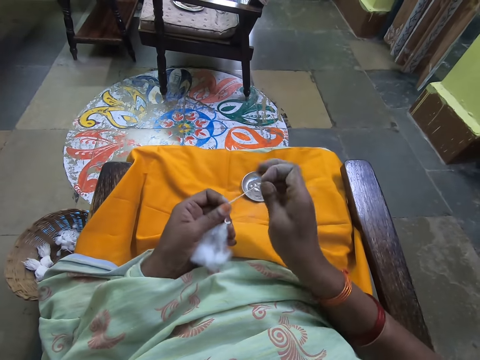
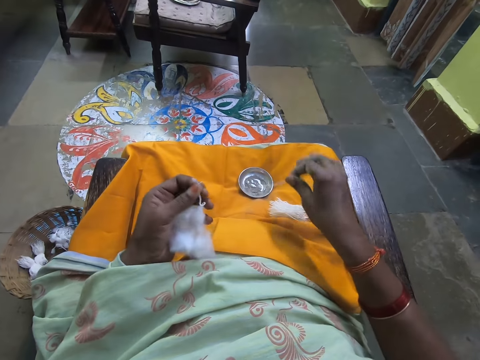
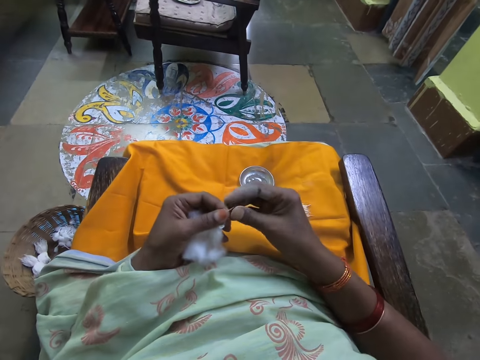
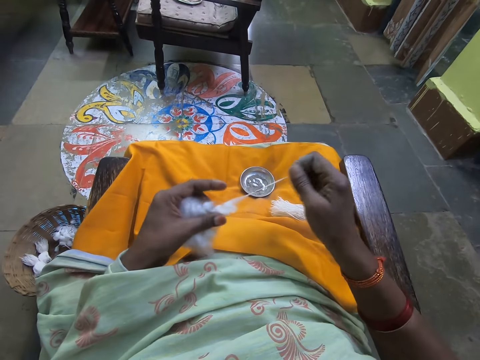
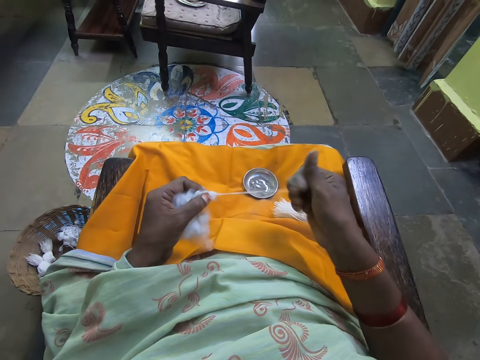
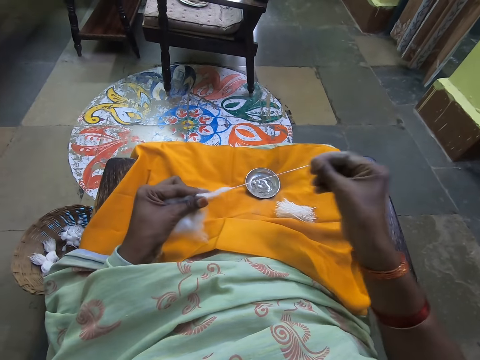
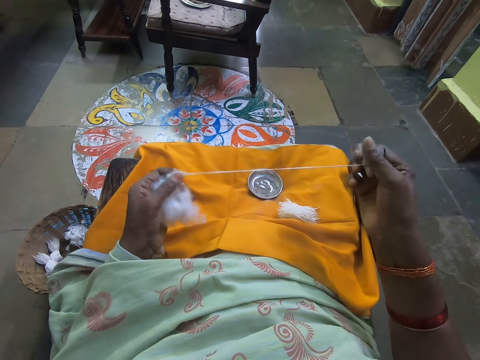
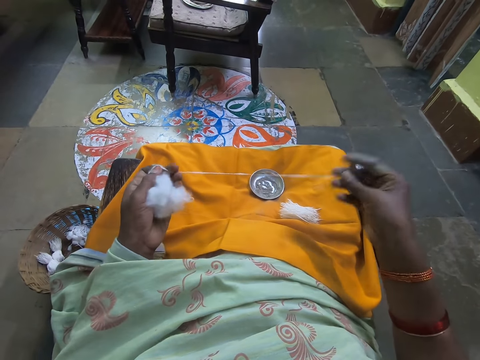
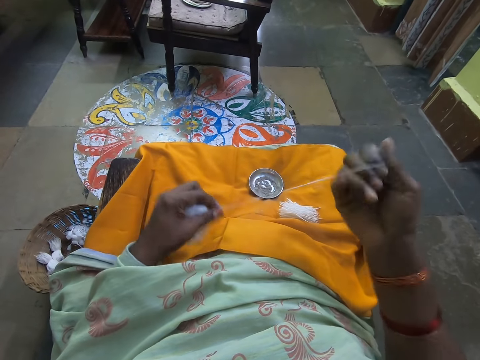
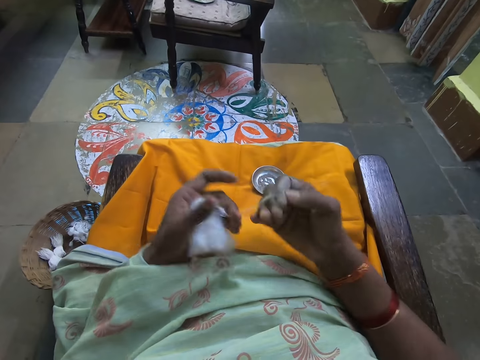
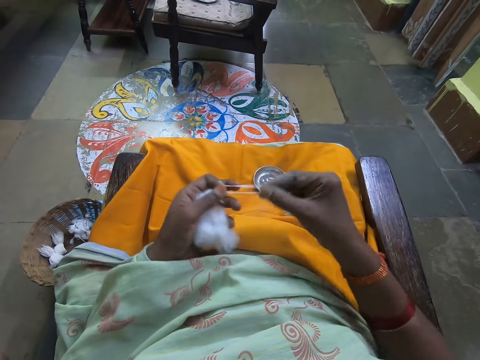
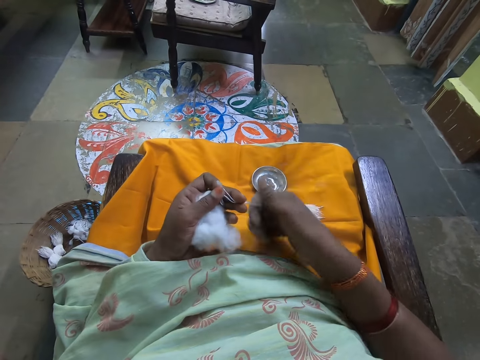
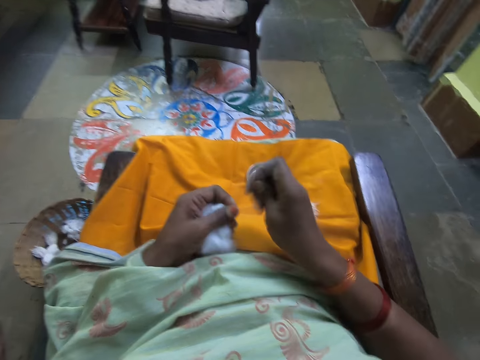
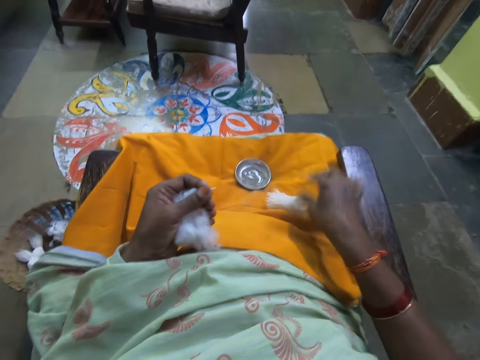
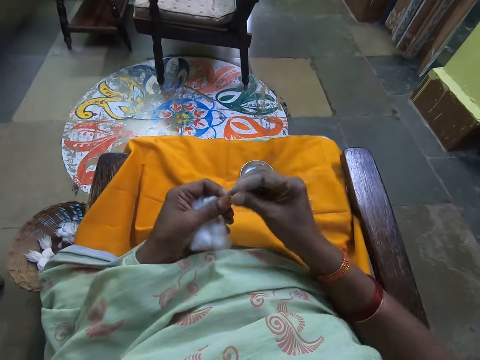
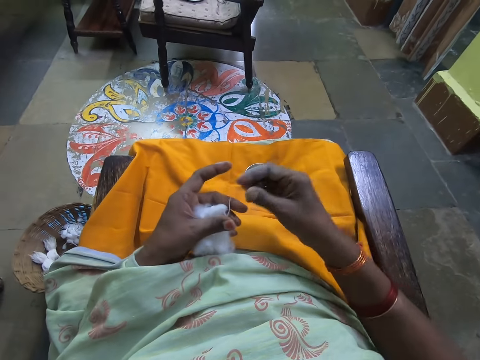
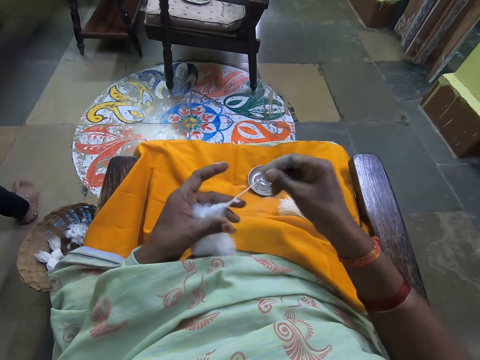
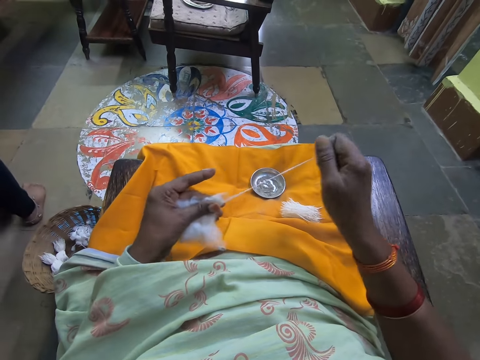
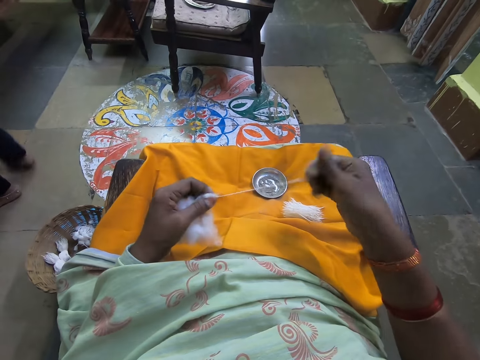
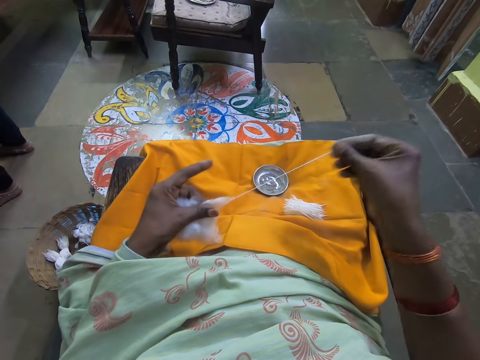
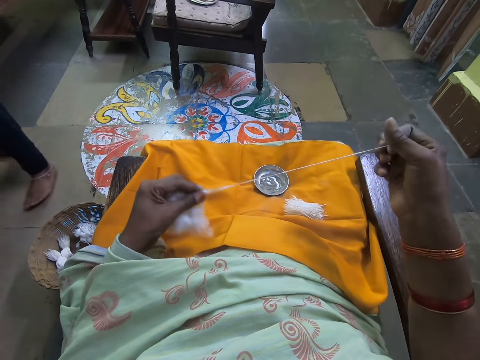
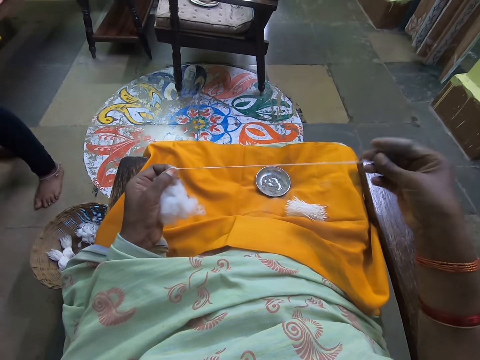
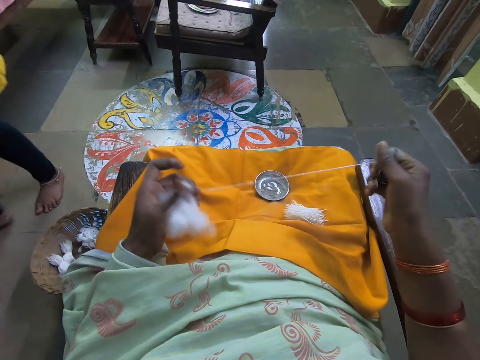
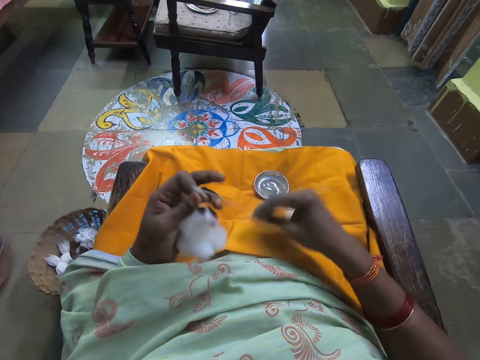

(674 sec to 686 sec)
The camera wearer cuts the wool or cotton with her right hand from the wool in her left hand. She drops the wool in her right hand on her lap. She drags some wool with her right hand from the wool in her left hand. She ties the cotton. She folds the wool together with her right hand. She cuts the cotton. She folds the wool together with both hands. A lady talks with the camera wearer. The camera wearer cuts the wool with her right hand from the wool in her left hand. She drops the wool in her right hand on her lap. She drags some wool with her right hand from the wool in her left hand. She ties the cotton. She folds the wool together with her right hand. She cuts the cotton.

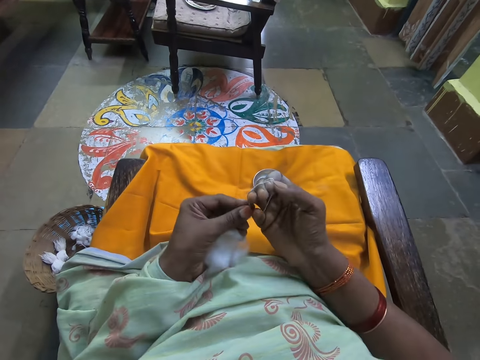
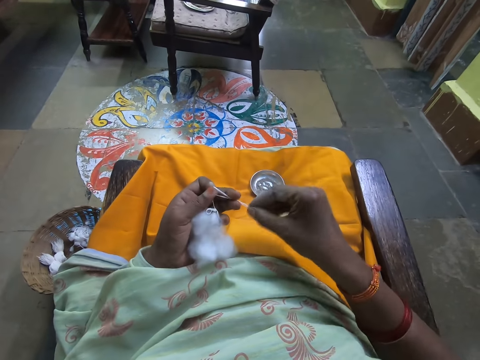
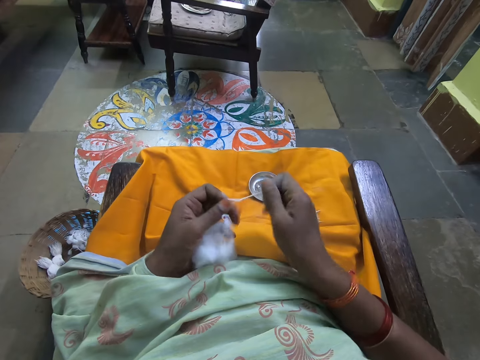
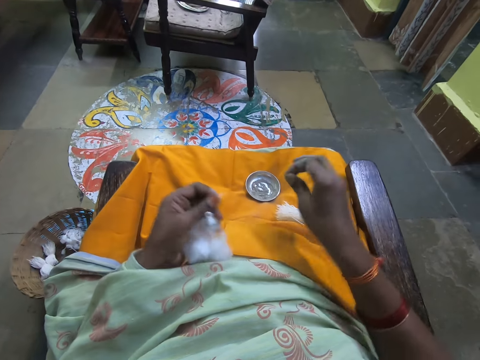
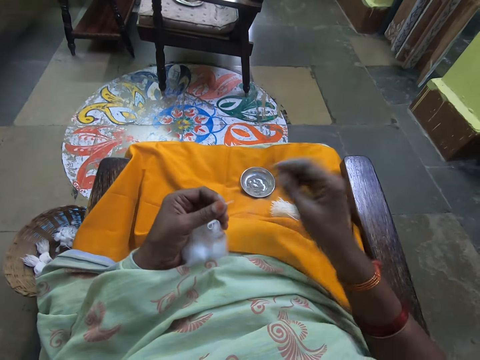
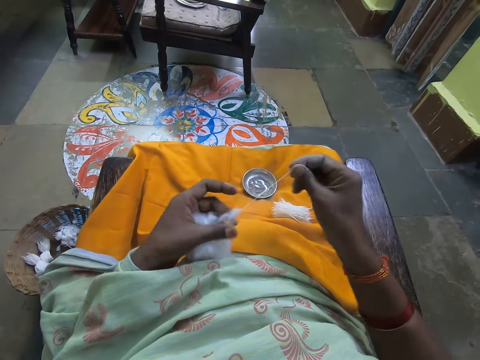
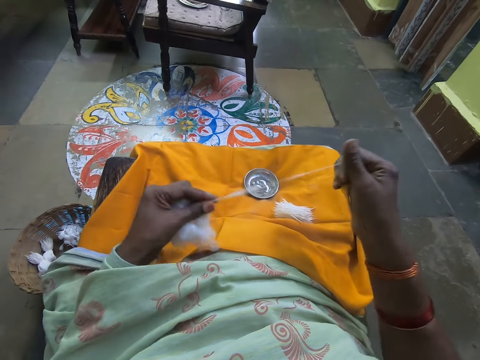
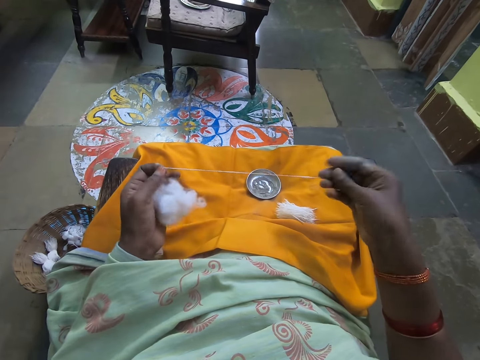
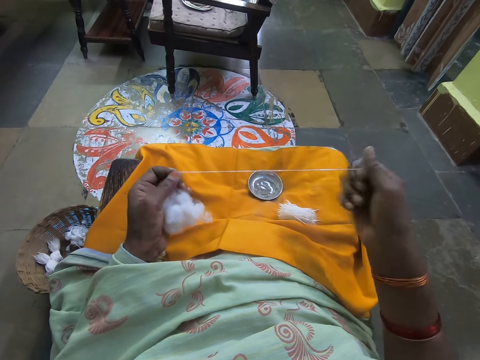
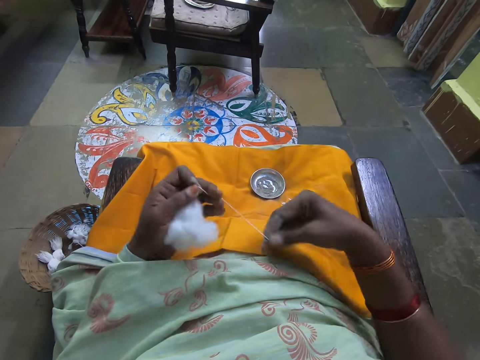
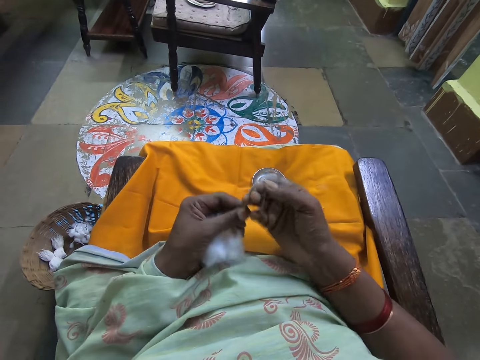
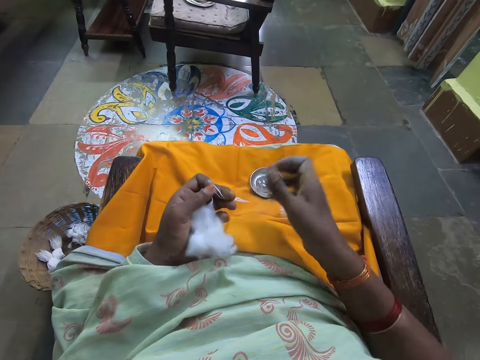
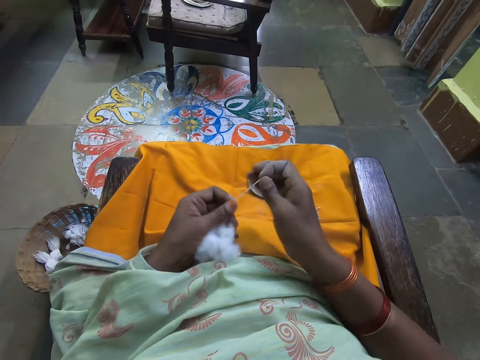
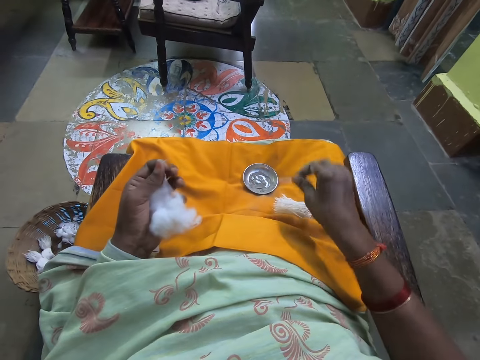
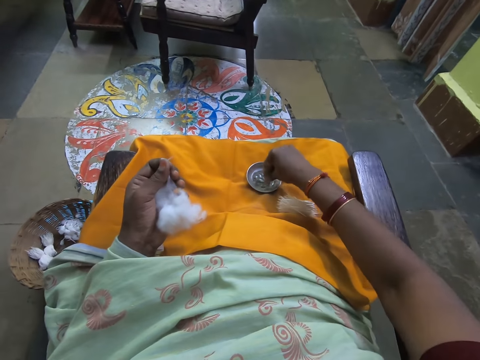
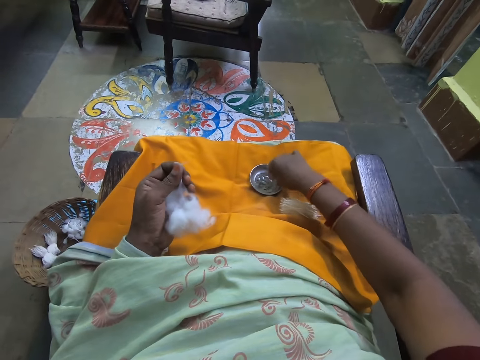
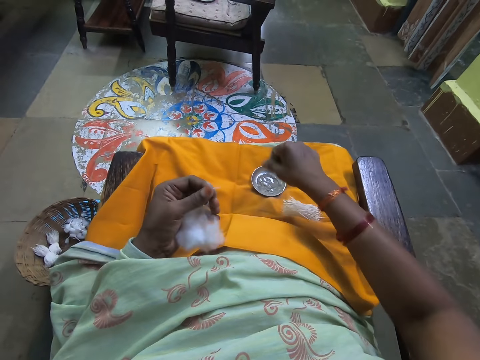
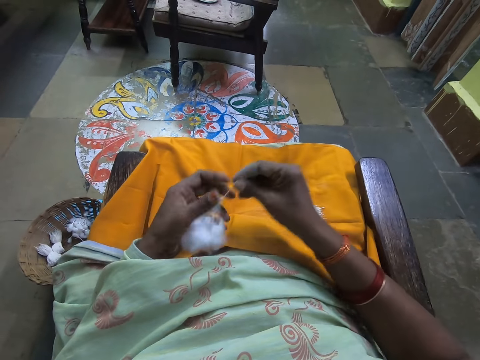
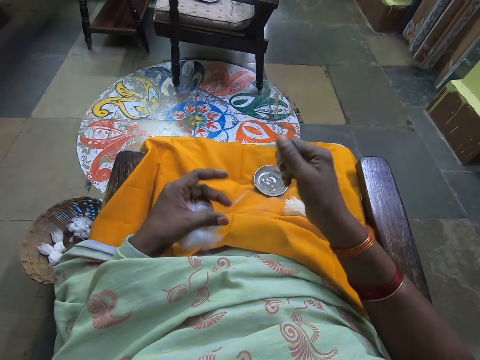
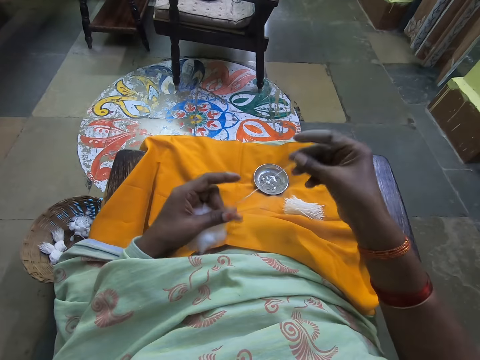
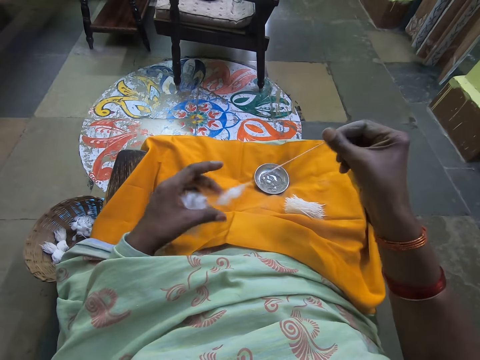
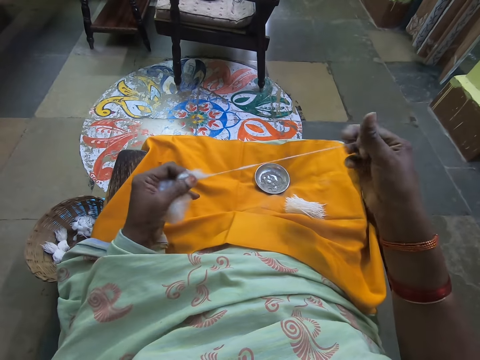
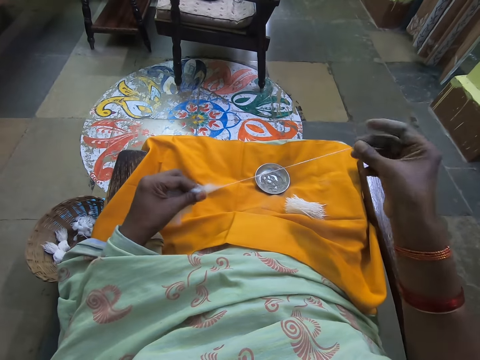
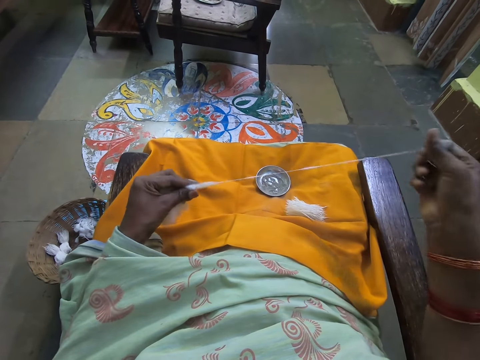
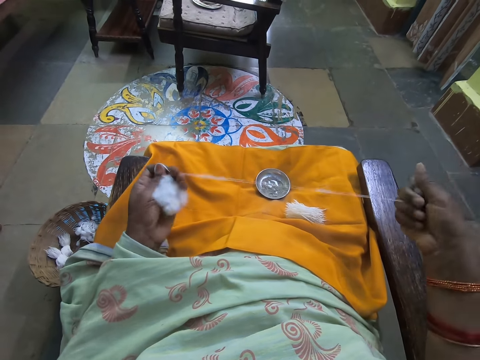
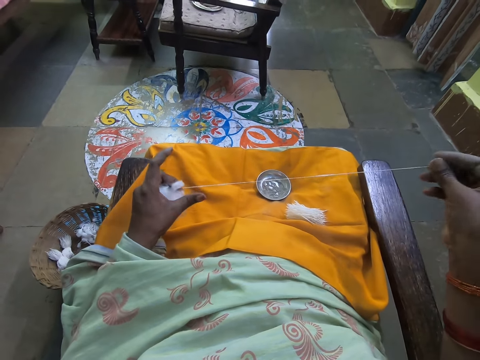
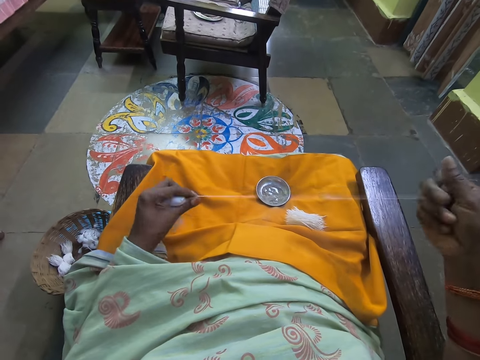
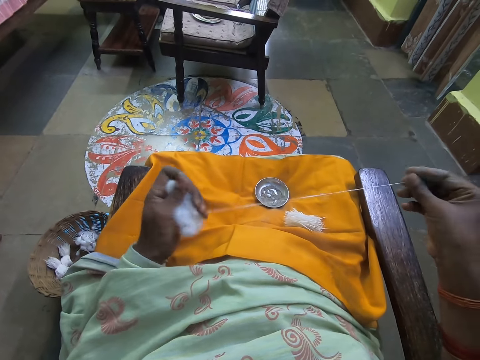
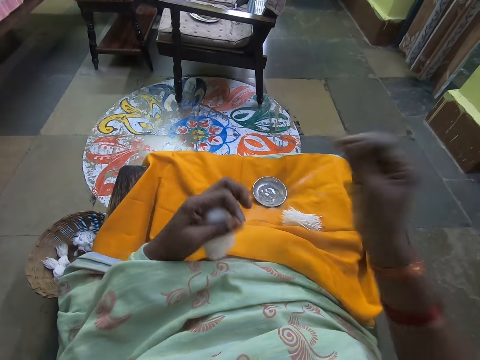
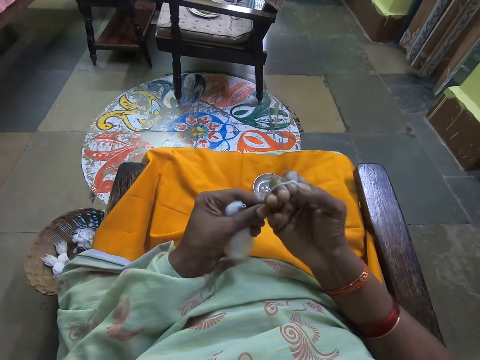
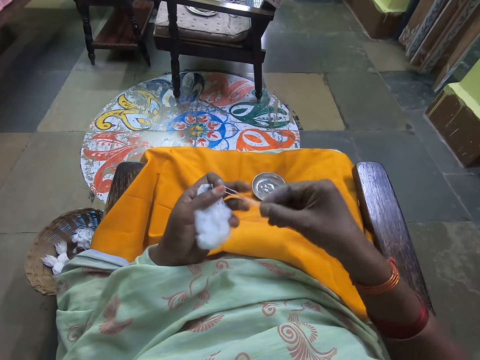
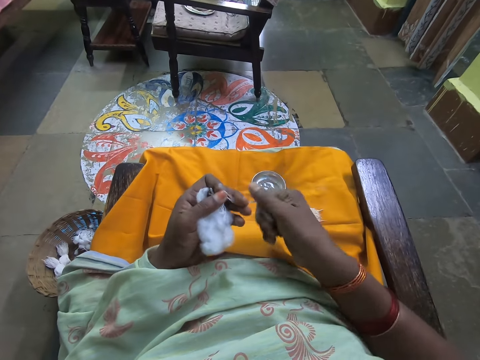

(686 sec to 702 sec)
The camera wearer folds the wool or cotton together with both hands. She cuts the wool with her right hand from the wool in her left hand. She drops the wool in her right hand on her lap. She drags some wool with her right hand from the wool in her left hand. She folds the wool together with her right hand. She ties the cotton. She folds the wool together with both hands. She cuts the wool with her right hand from the wool in her left hand. She drops the wool in her right hand on her lap. She touches the metal bowl on her lap with her right hand. She rubs her right hand together. She drags some wool with her right hand from the wool in her left hand. She picks up the cotton. She ties the cotton. She folds the wool together with her right hand. She folds the wool together with both hands.
